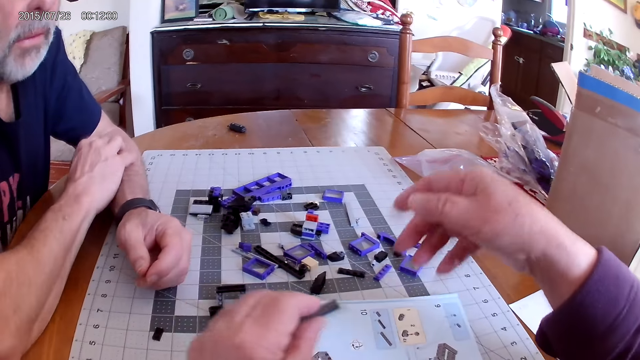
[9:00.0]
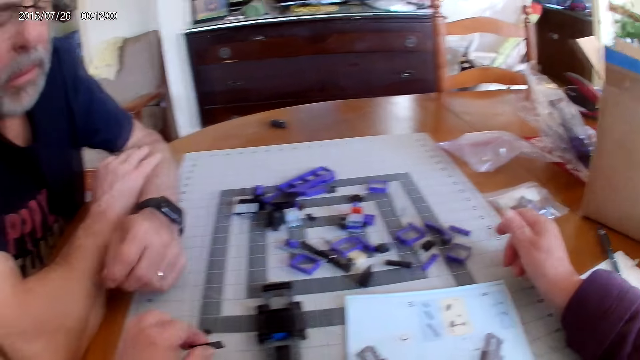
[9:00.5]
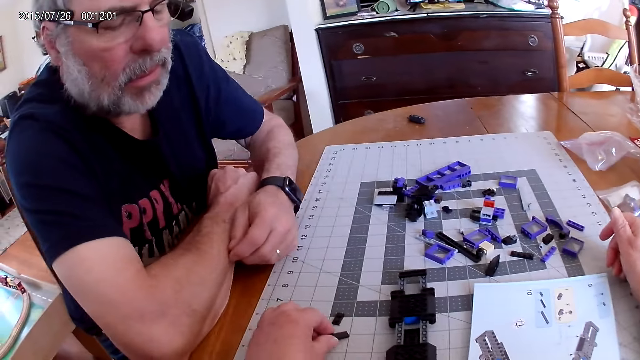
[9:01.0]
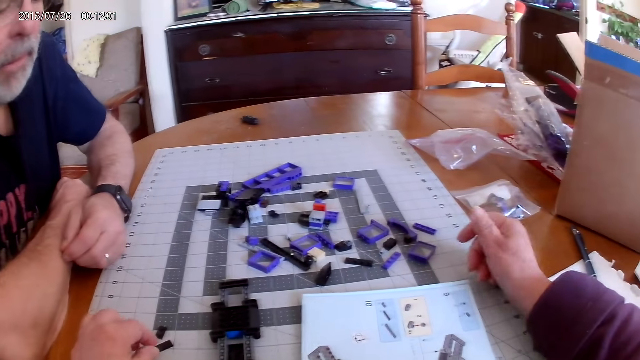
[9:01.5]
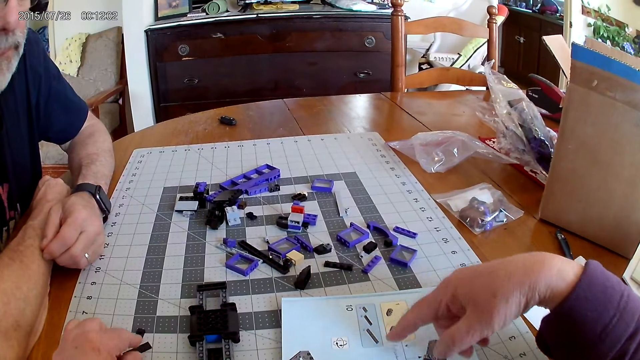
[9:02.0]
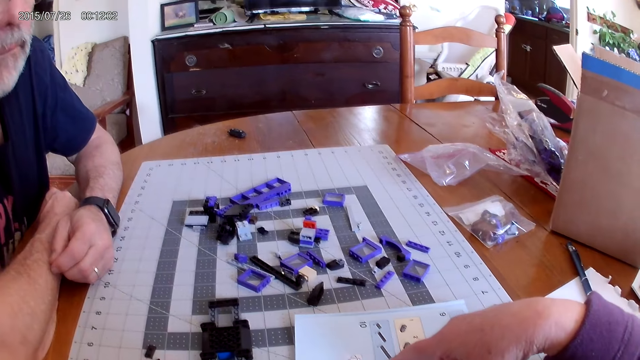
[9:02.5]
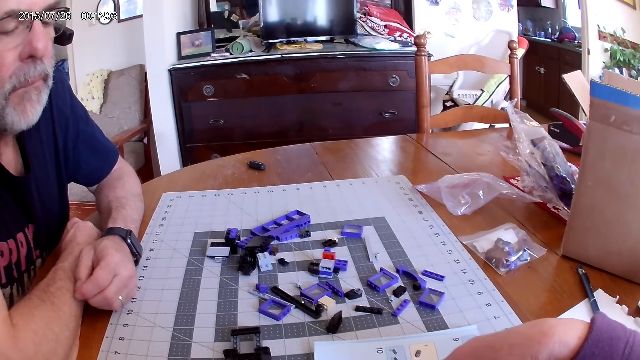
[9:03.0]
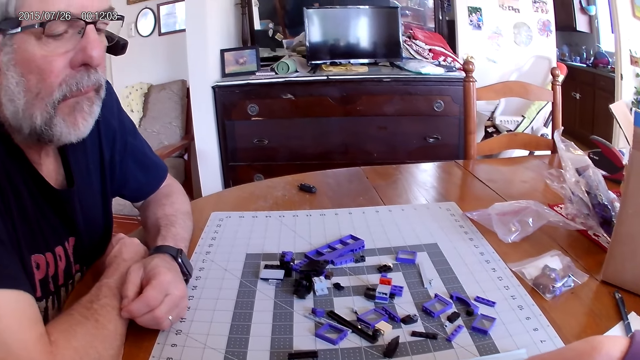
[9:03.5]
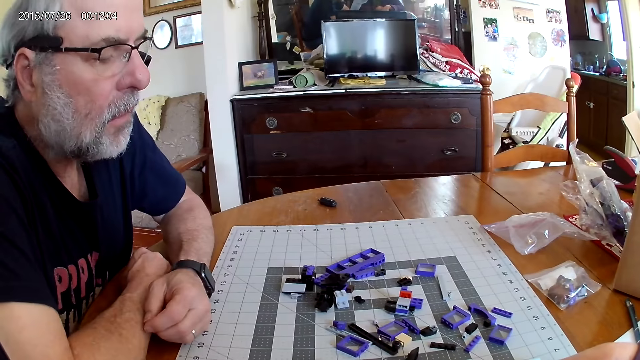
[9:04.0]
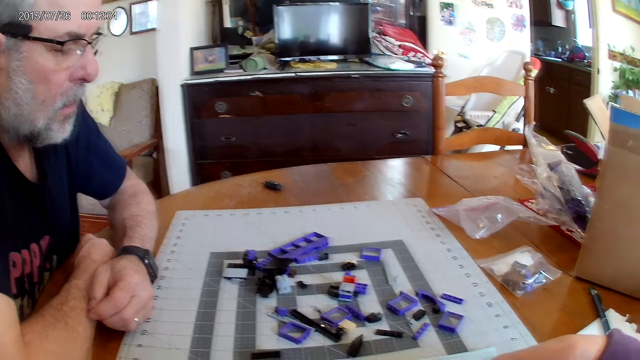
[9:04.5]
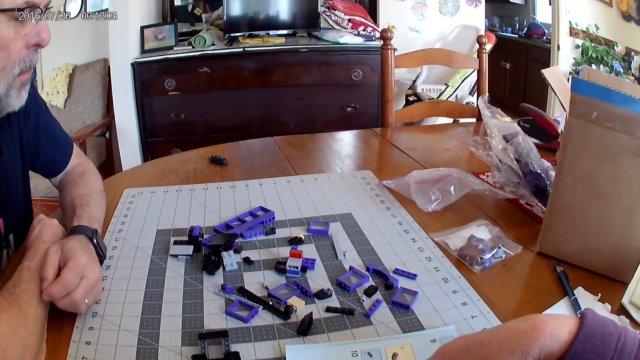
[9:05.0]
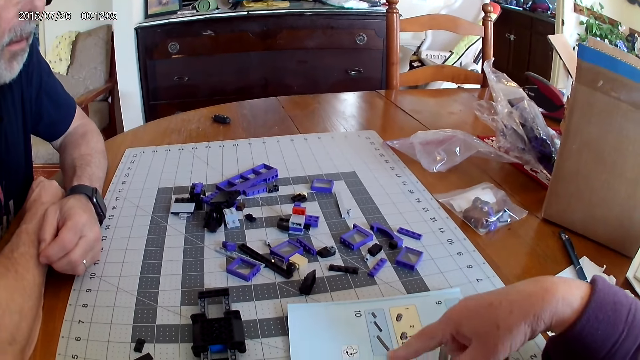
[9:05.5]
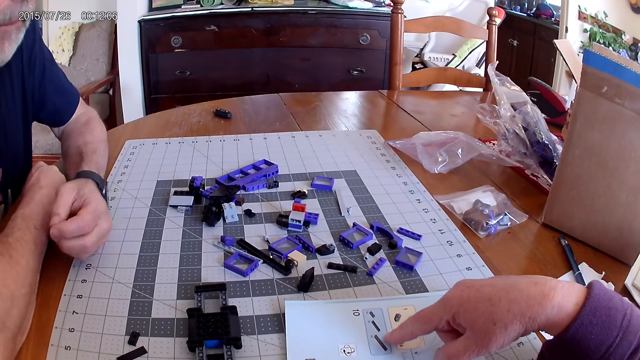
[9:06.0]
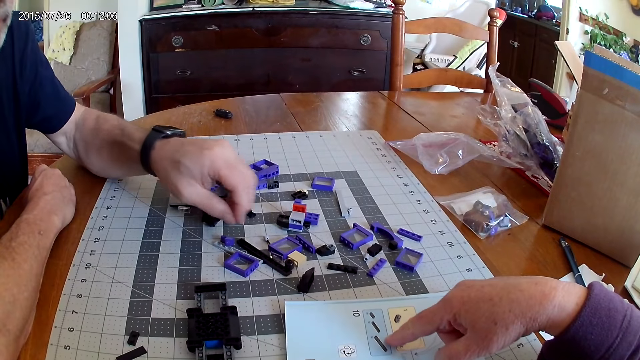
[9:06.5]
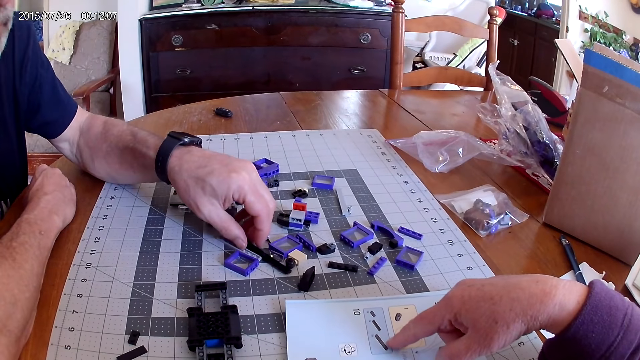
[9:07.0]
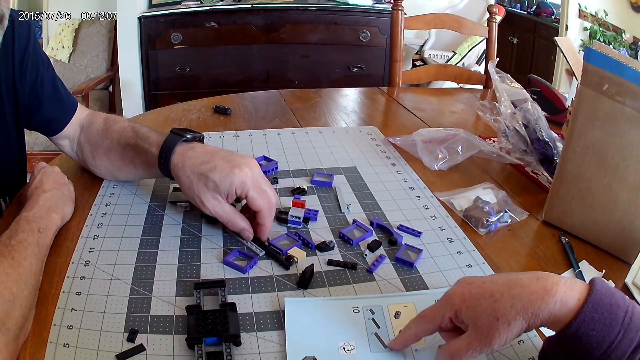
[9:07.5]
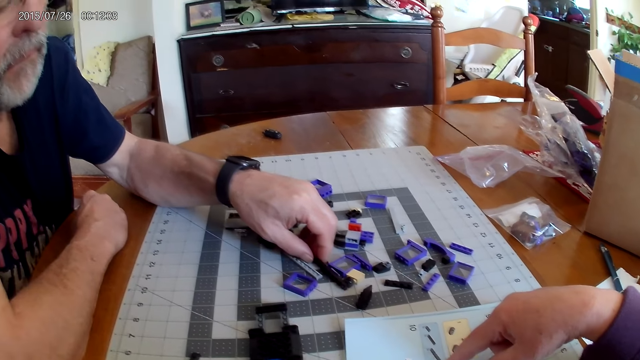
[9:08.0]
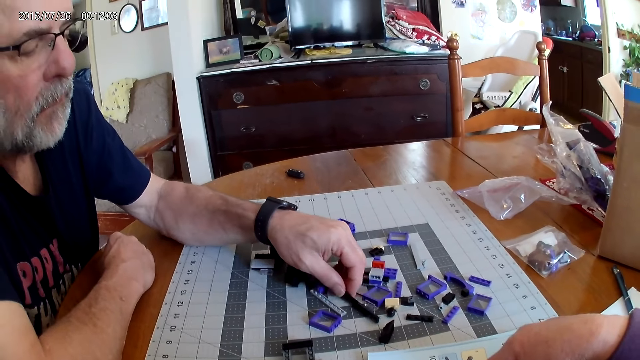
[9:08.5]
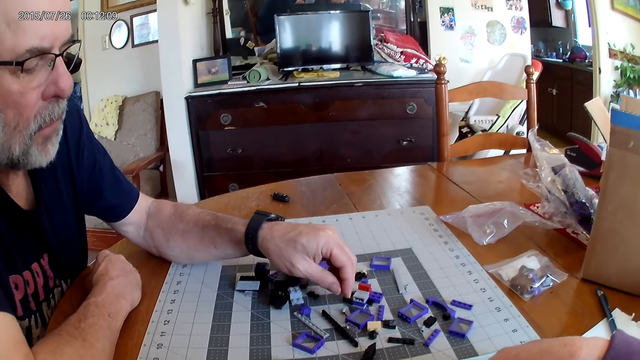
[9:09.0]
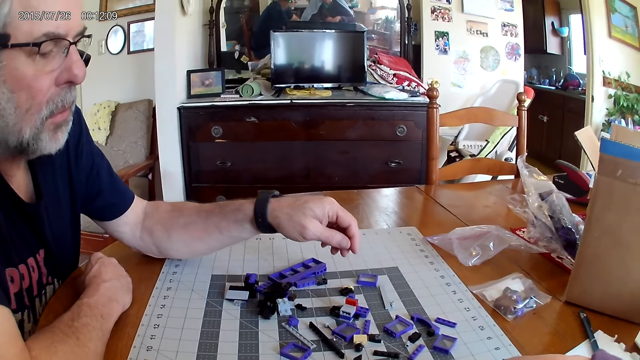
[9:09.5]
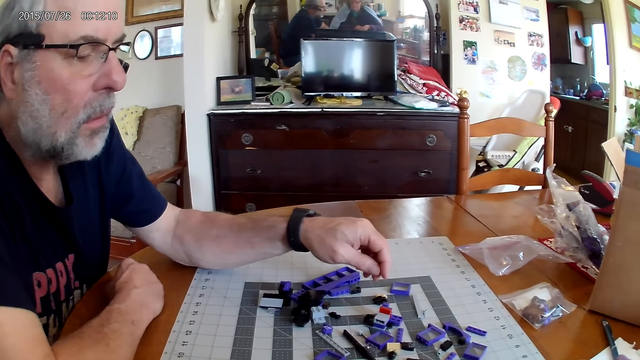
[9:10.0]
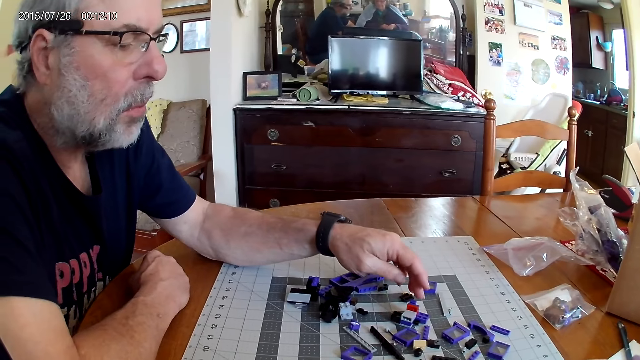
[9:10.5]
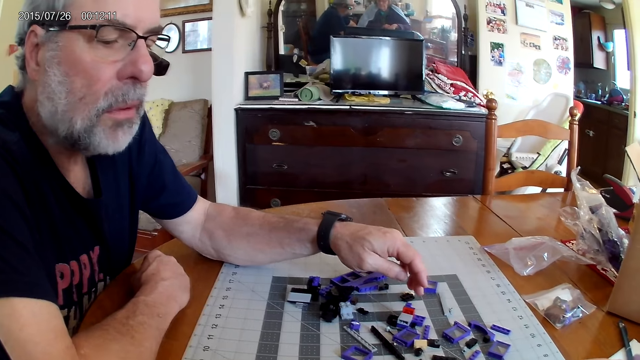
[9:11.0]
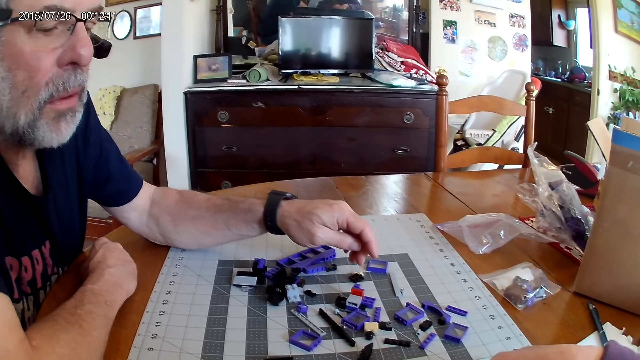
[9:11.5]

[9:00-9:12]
The camera wearer looks at the instructional manual book.

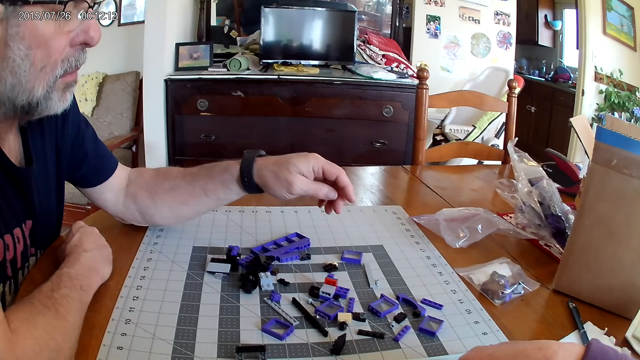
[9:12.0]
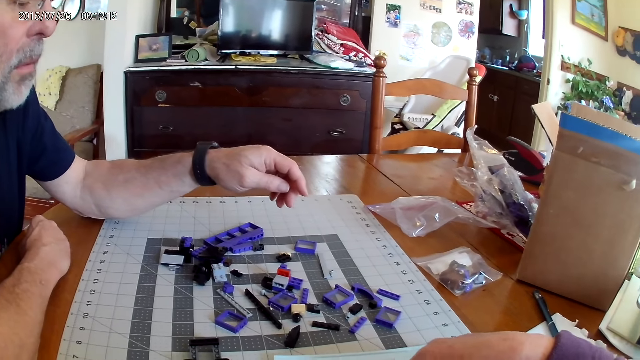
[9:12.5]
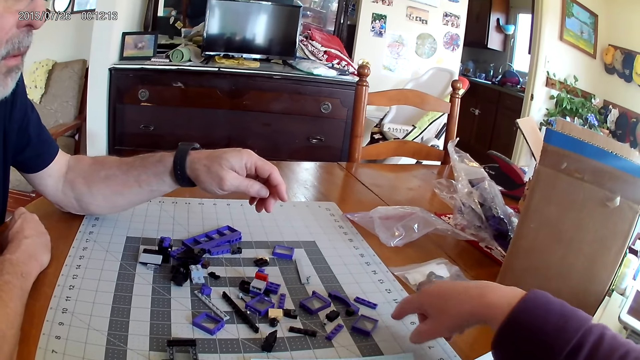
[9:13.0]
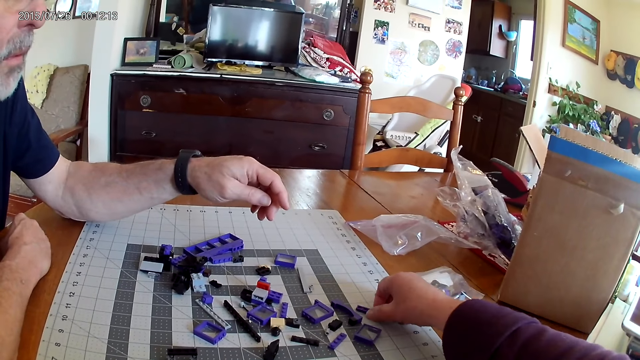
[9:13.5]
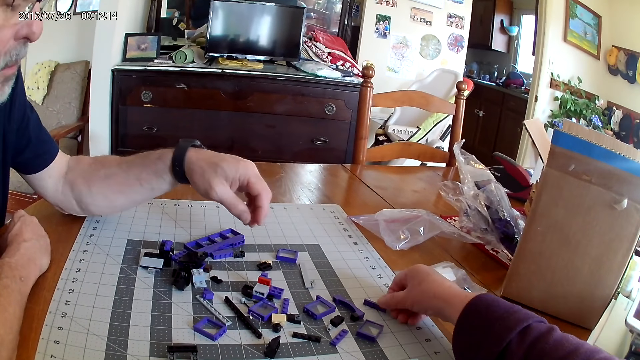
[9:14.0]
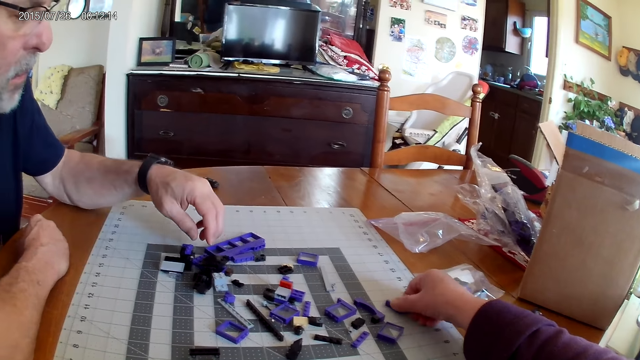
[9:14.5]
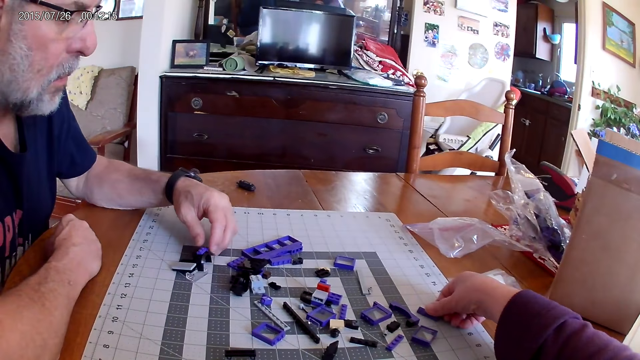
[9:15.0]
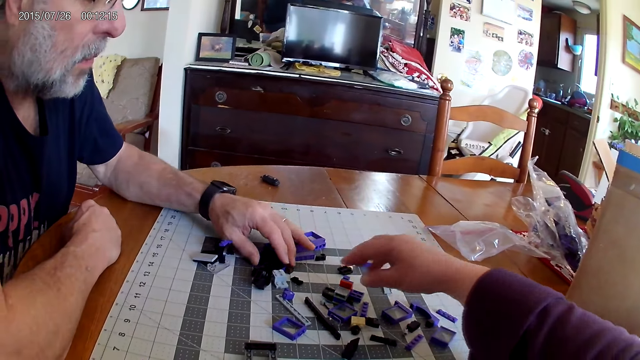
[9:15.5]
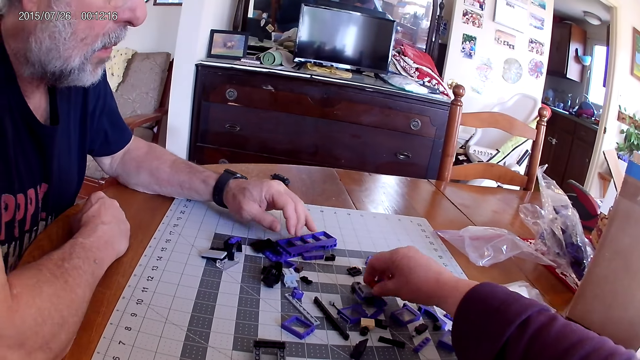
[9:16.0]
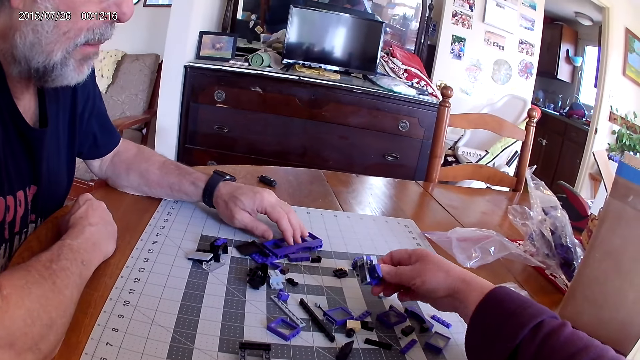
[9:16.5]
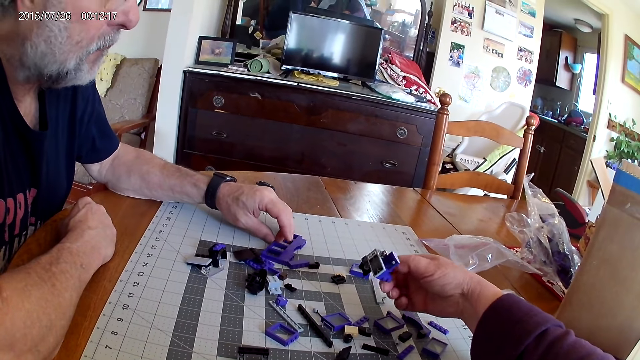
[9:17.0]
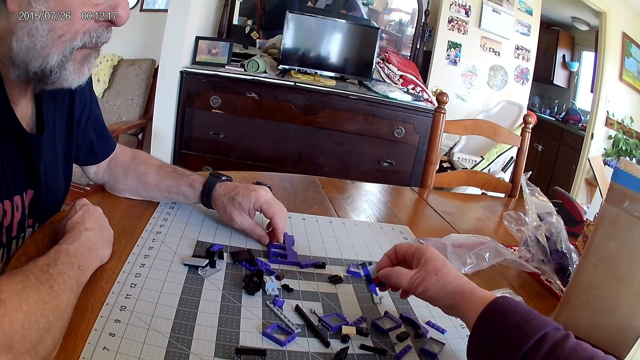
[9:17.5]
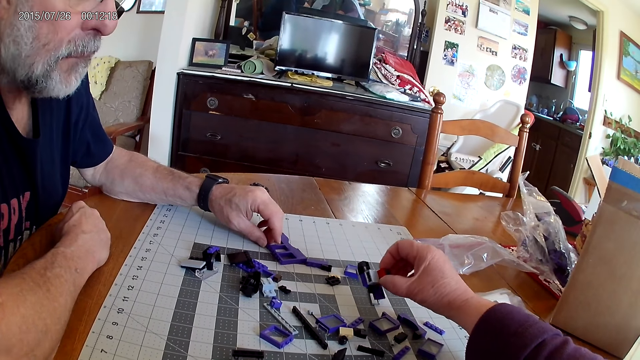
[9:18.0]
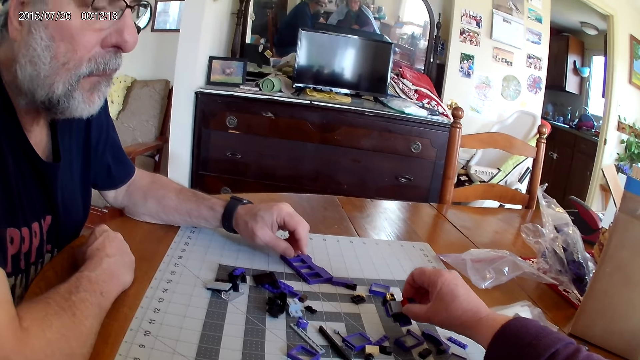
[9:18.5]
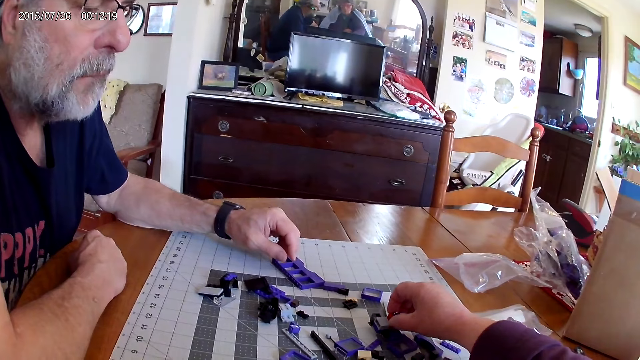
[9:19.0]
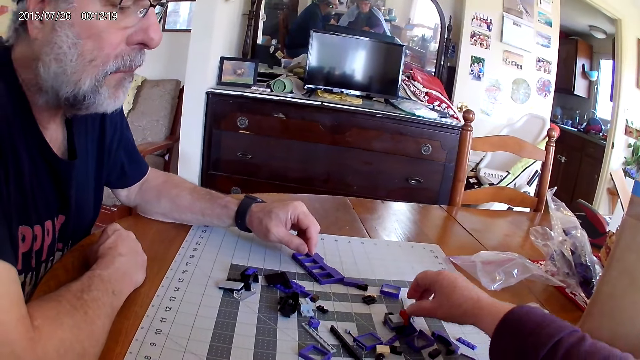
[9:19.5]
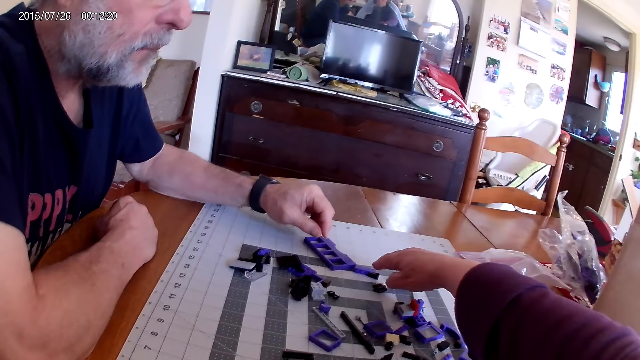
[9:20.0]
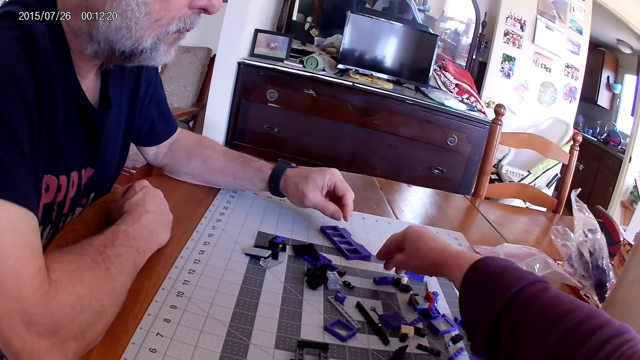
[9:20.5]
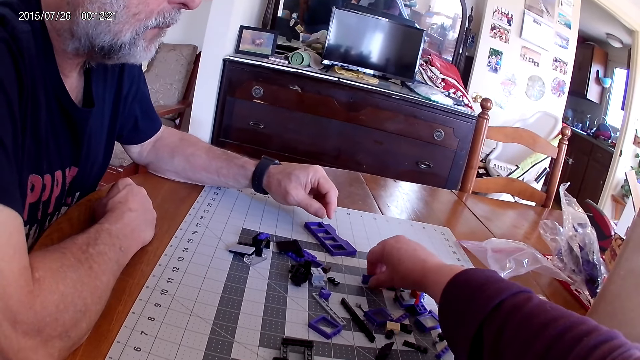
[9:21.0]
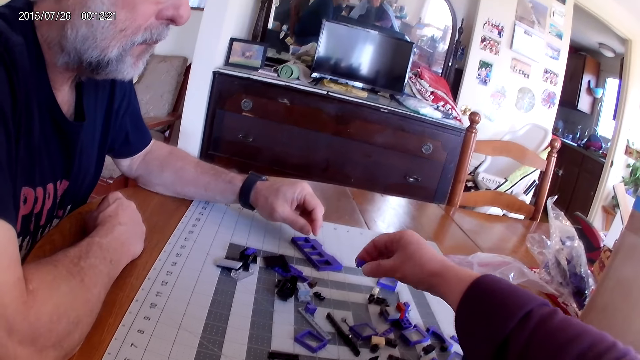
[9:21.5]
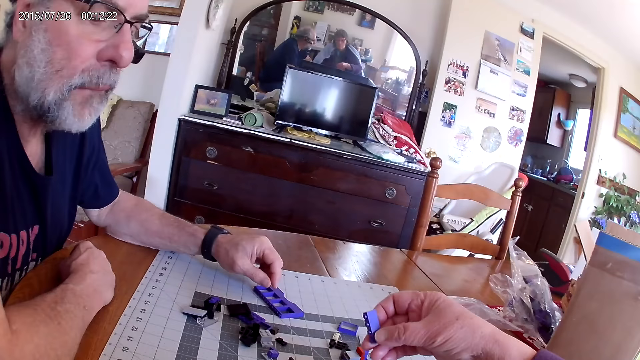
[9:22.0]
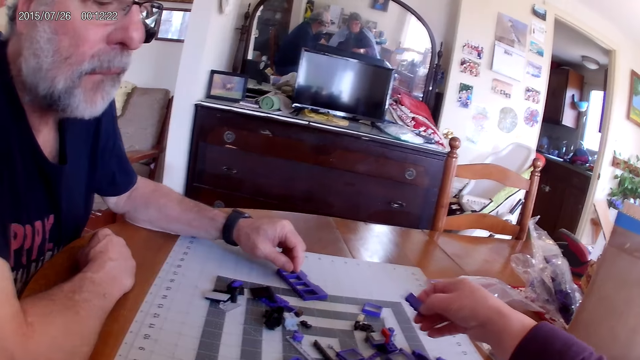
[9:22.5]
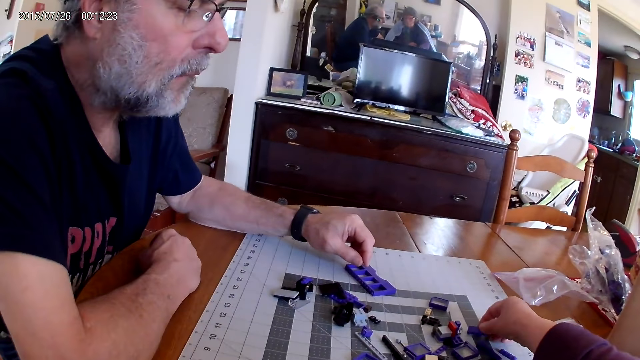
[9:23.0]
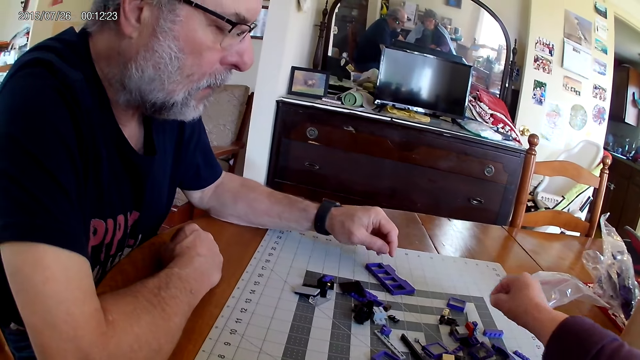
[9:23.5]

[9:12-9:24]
The camera wearer picks up the plastic block pieces.
